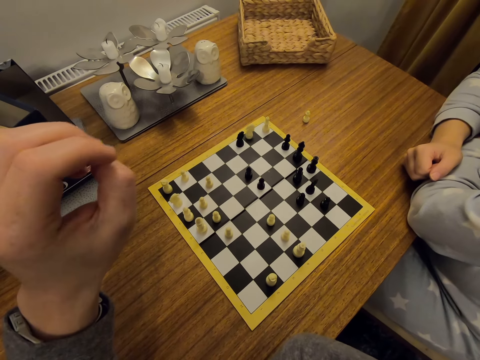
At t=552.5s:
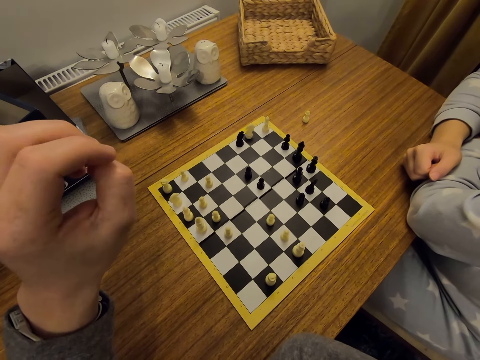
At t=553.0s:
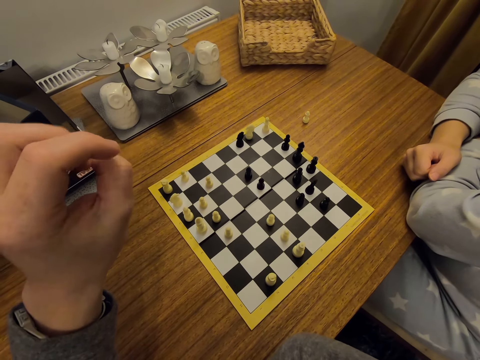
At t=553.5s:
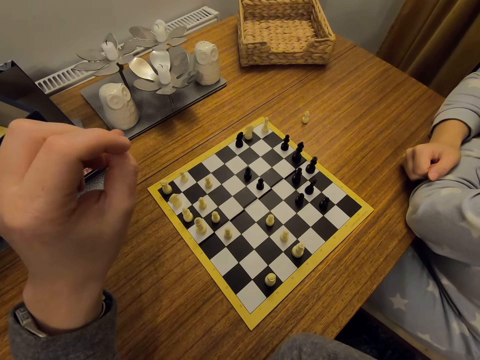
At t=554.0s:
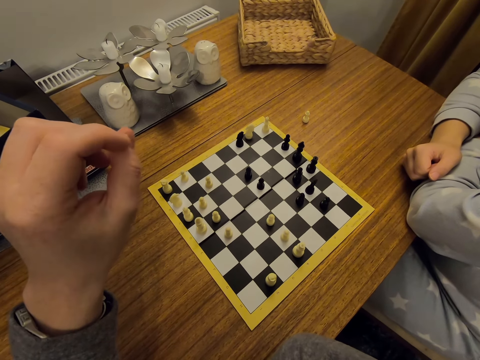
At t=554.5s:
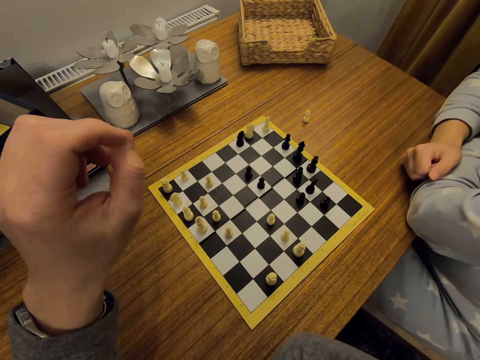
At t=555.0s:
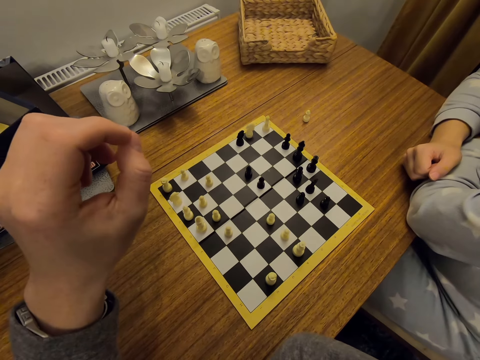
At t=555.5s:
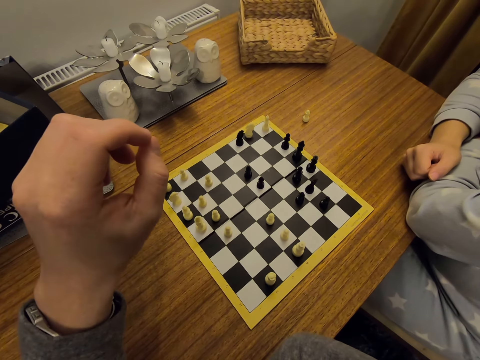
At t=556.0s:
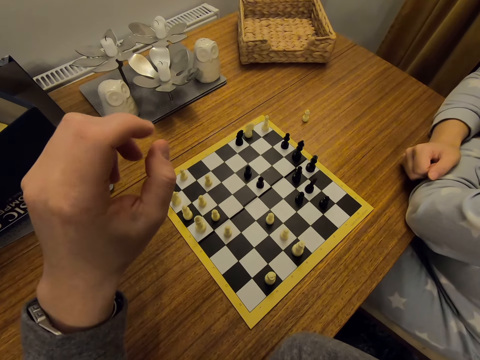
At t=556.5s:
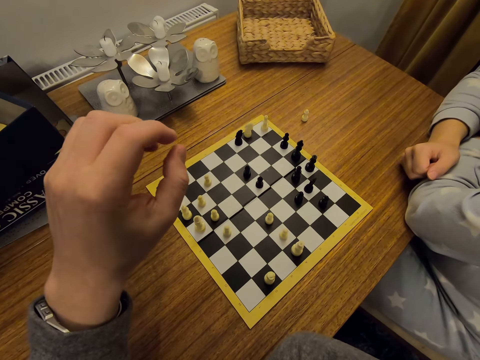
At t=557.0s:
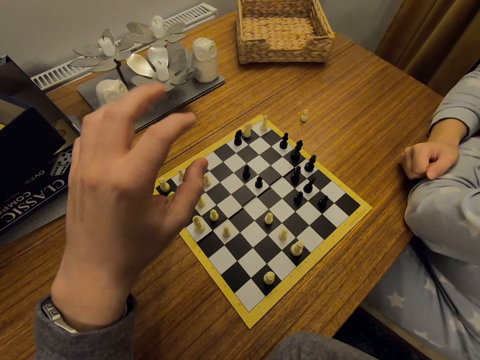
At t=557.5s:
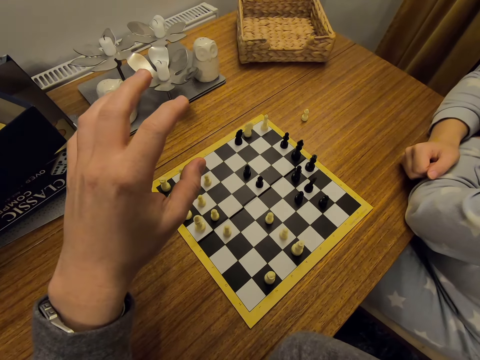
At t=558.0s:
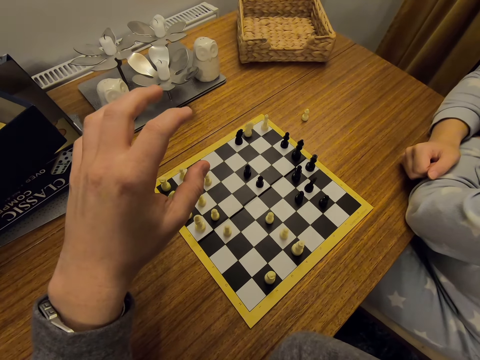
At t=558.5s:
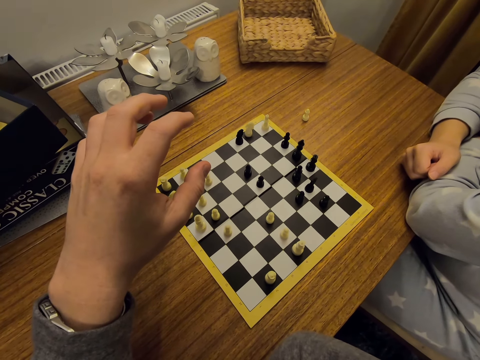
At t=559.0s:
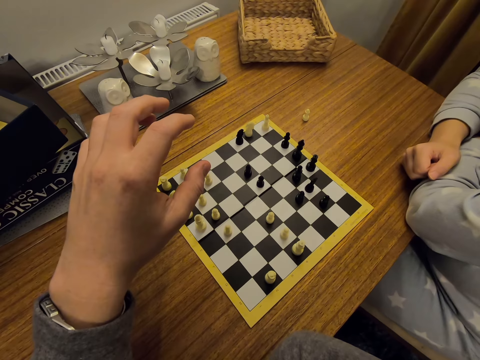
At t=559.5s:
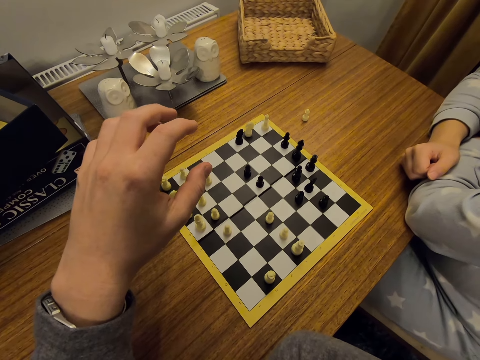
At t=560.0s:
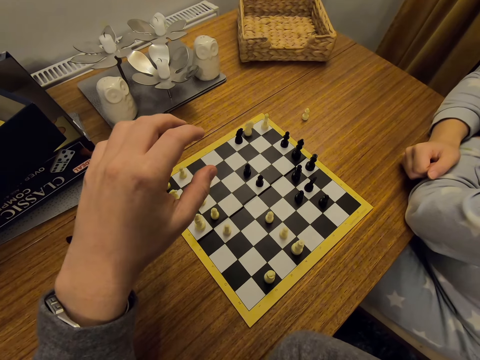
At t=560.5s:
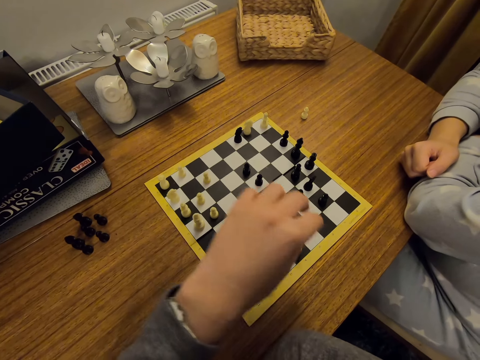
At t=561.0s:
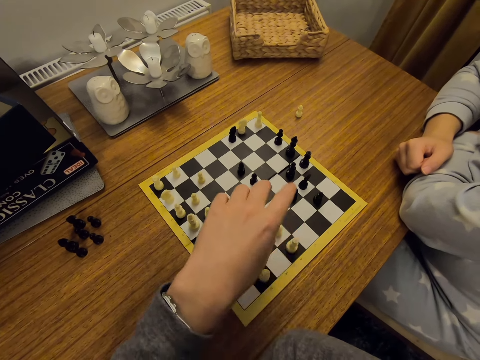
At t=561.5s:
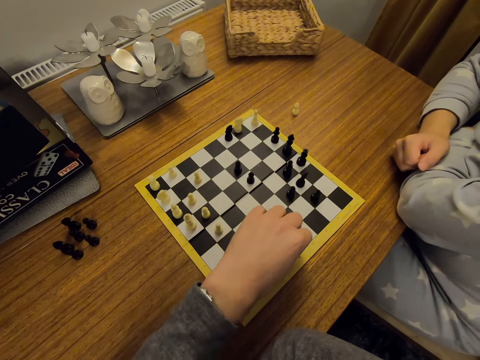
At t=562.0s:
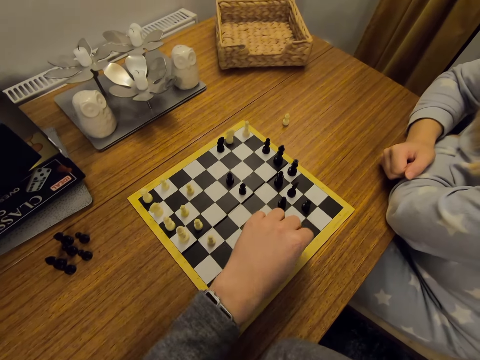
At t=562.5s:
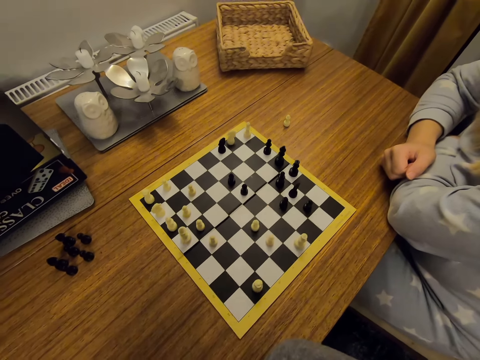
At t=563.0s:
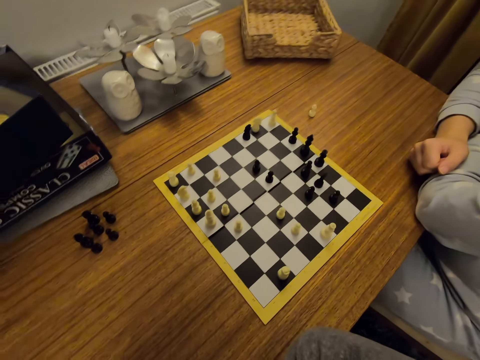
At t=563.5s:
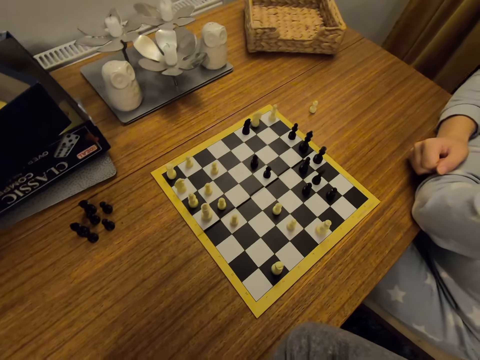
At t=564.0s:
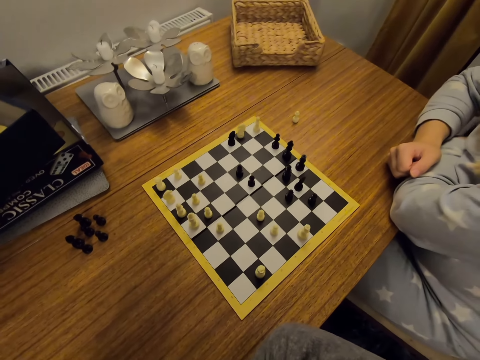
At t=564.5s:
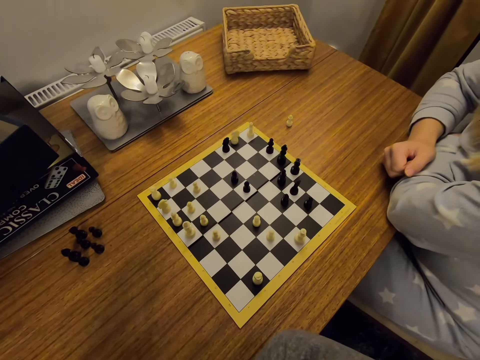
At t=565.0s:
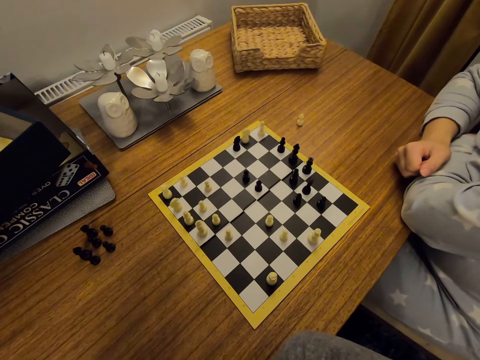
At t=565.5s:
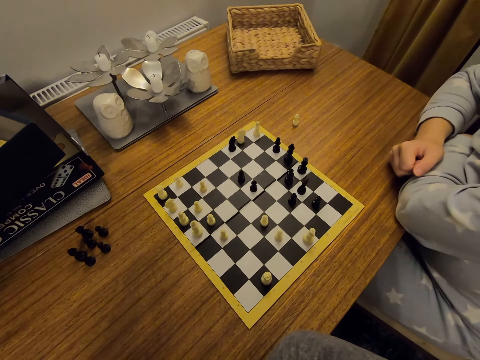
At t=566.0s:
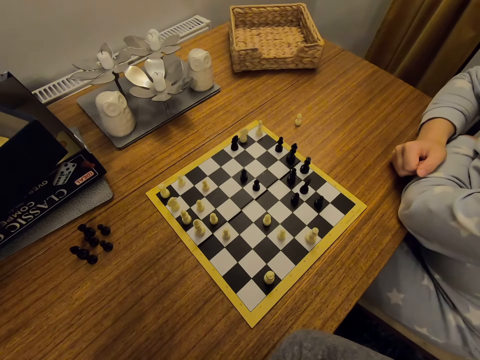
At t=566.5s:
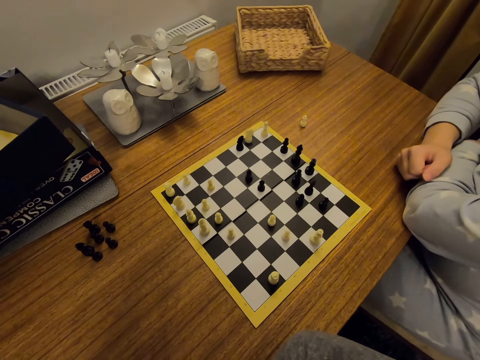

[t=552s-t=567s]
The camera wearer moves a chess piece on the board. They put a hand on the table.

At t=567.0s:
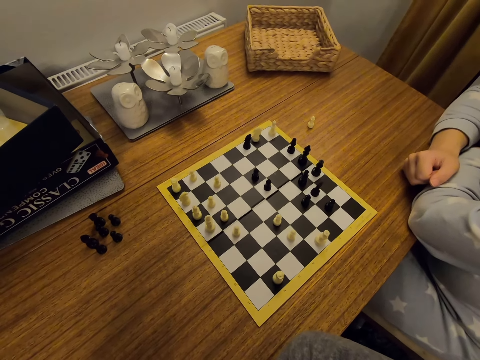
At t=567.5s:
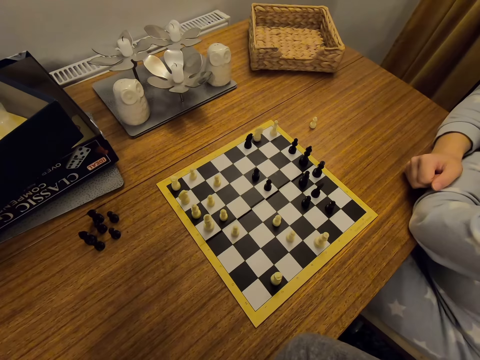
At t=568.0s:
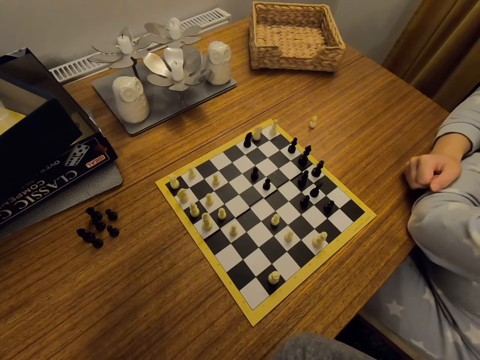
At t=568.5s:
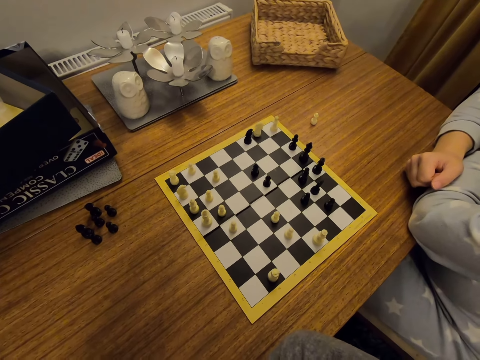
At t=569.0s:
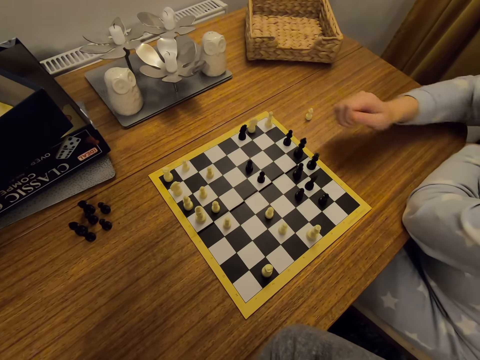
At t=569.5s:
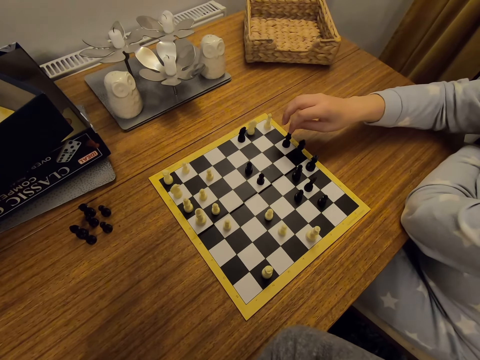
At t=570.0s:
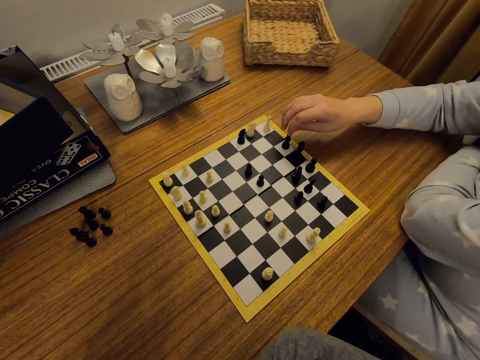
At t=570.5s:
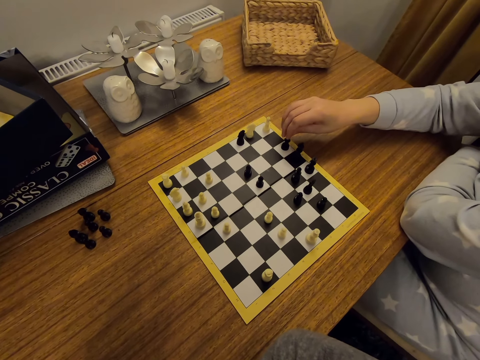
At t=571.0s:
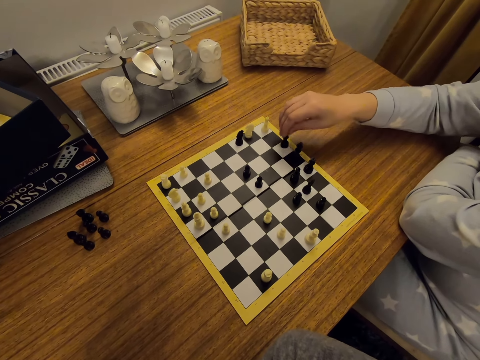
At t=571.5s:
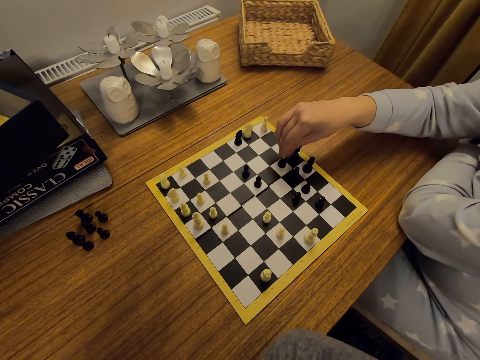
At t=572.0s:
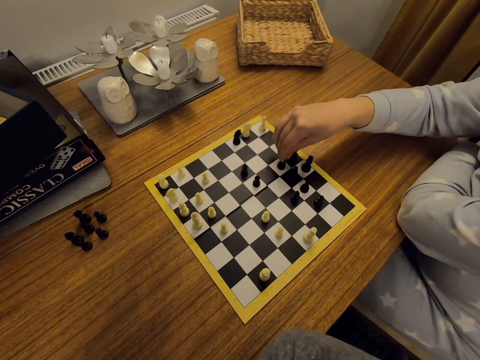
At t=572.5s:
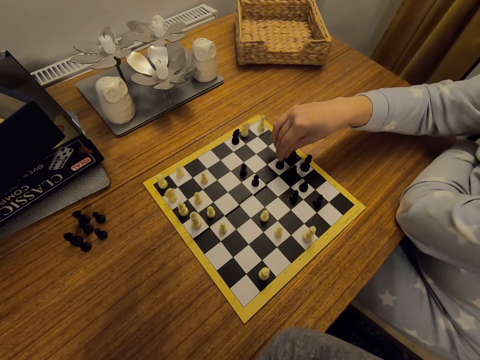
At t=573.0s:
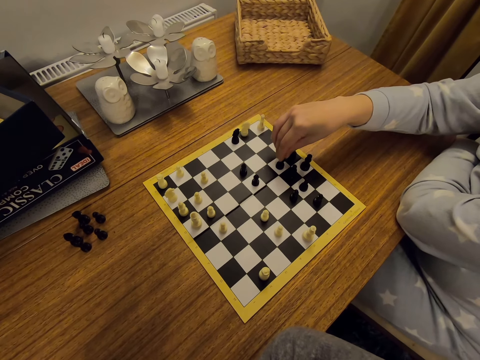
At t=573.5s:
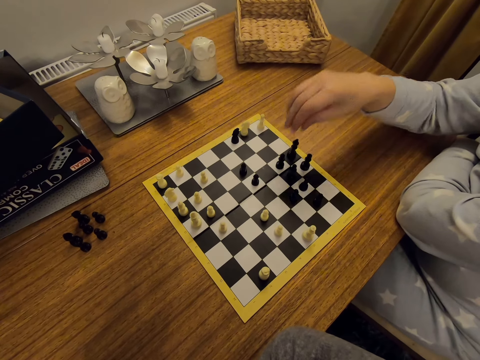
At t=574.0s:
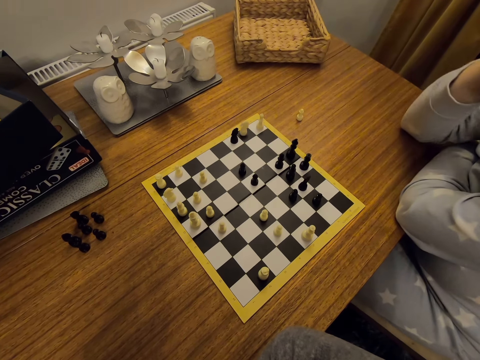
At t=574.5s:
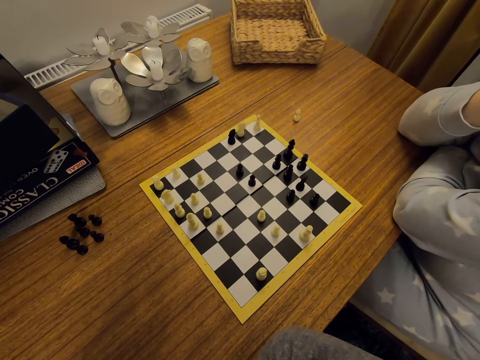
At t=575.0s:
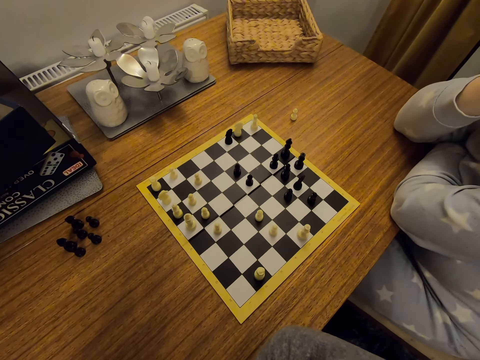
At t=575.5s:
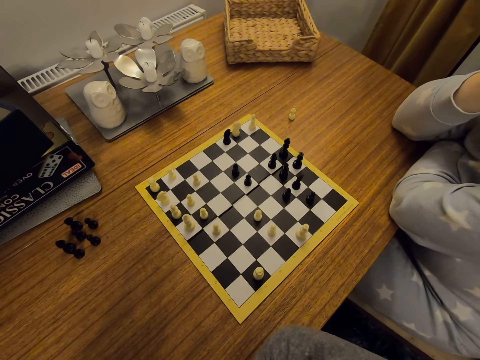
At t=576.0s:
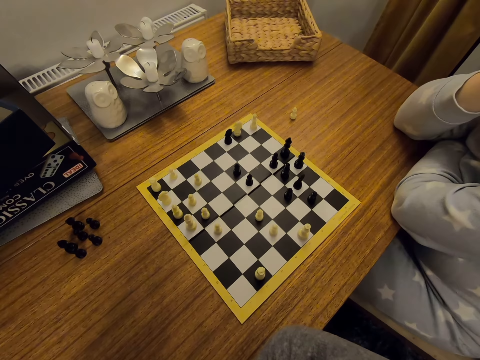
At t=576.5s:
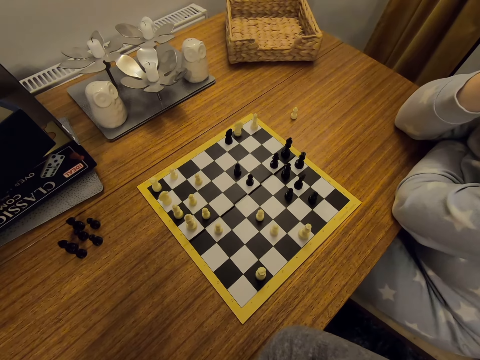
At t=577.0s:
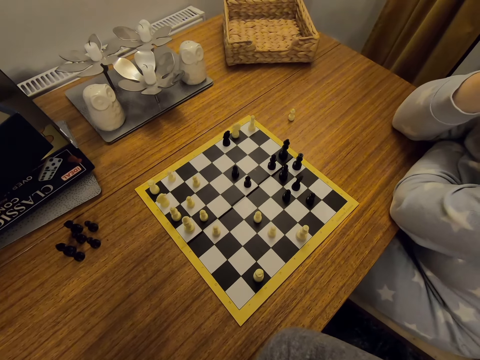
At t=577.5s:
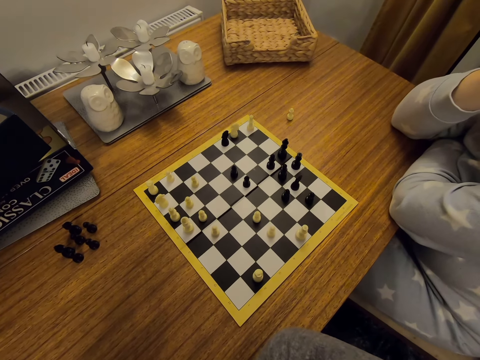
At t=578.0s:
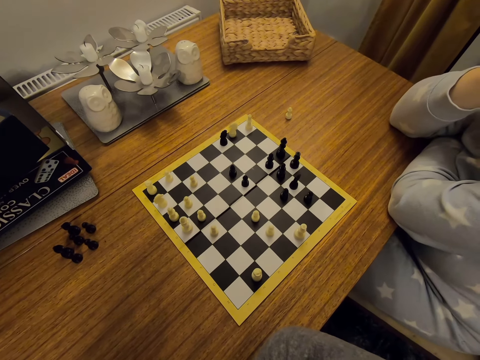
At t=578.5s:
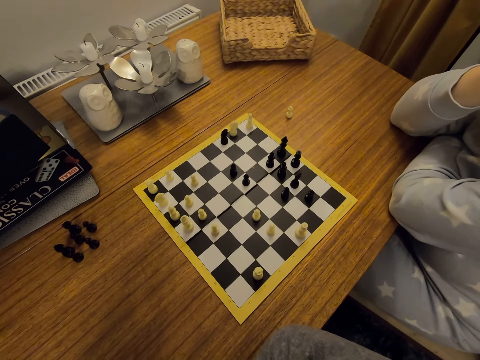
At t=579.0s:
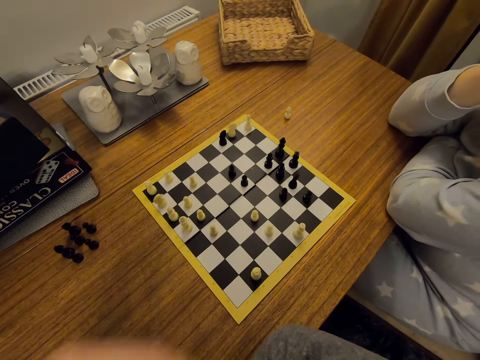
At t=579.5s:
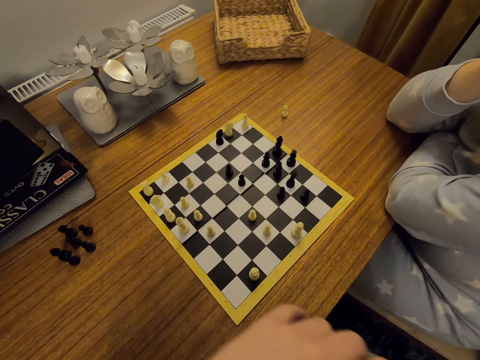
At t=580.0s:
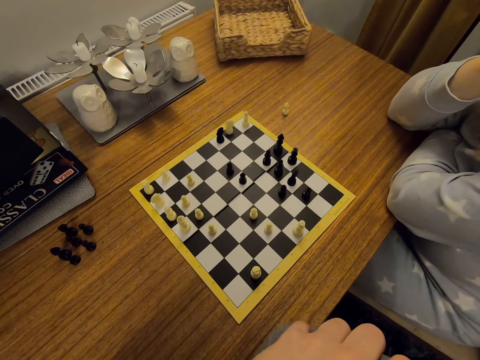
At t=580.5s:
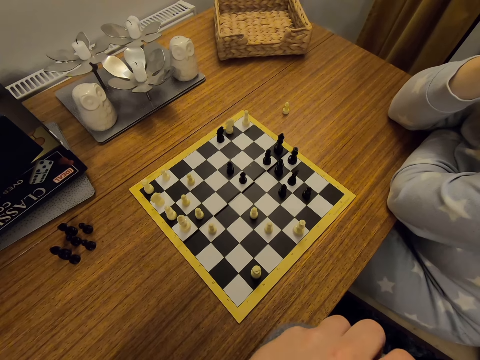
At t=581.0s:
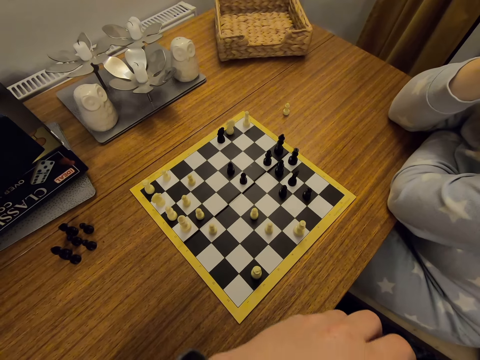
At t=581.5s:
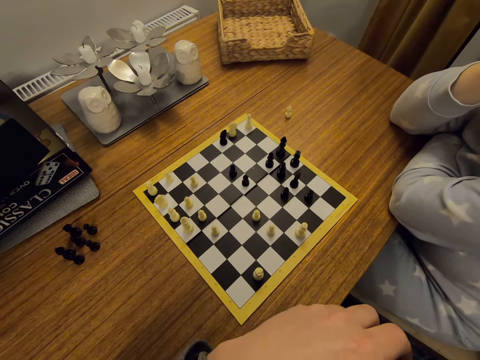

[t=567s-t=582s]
A person moves a chess piece on the board. The person puts a hand on the table. The camera wearer moves a hand on the table.
